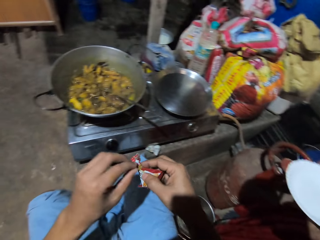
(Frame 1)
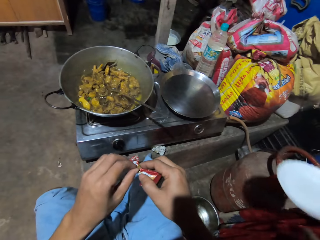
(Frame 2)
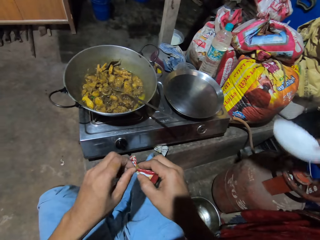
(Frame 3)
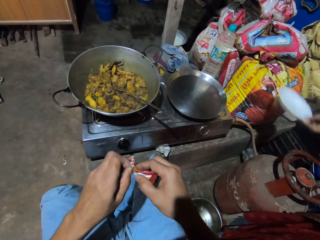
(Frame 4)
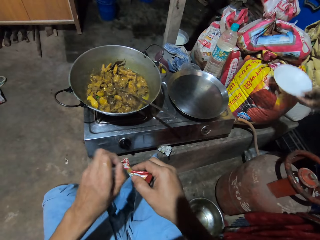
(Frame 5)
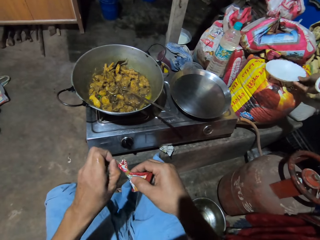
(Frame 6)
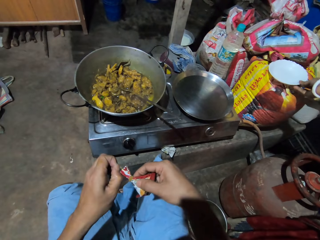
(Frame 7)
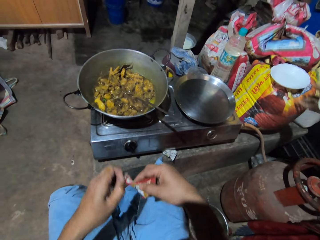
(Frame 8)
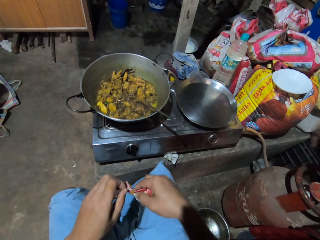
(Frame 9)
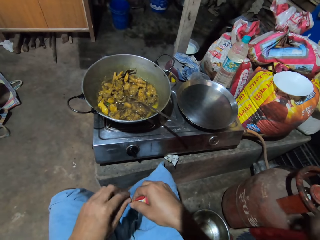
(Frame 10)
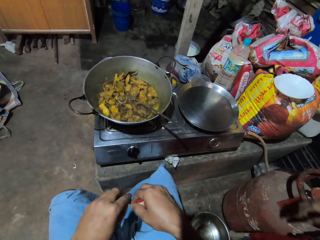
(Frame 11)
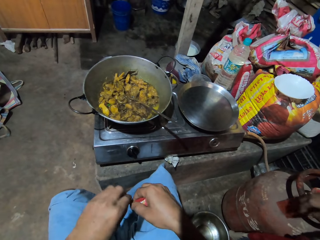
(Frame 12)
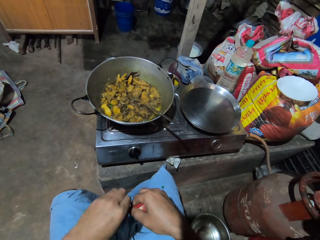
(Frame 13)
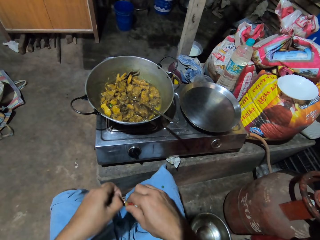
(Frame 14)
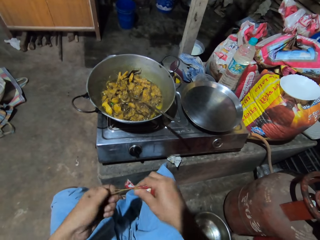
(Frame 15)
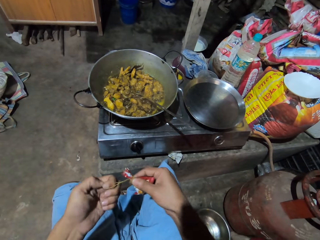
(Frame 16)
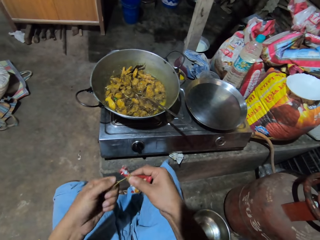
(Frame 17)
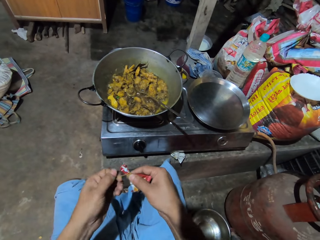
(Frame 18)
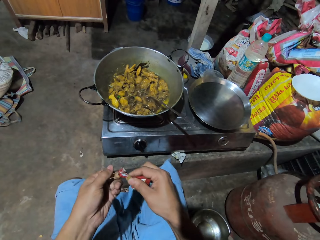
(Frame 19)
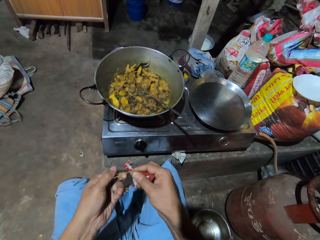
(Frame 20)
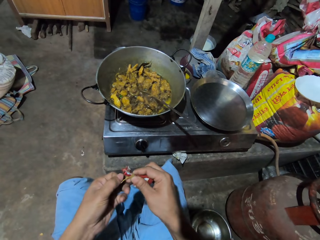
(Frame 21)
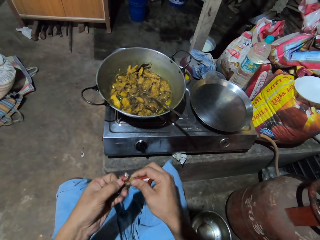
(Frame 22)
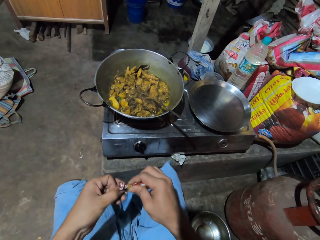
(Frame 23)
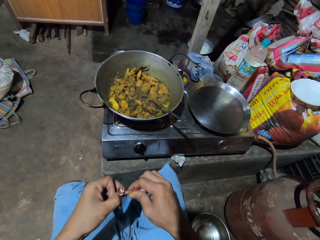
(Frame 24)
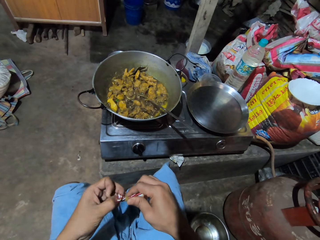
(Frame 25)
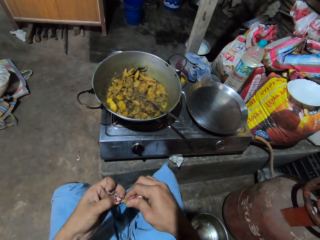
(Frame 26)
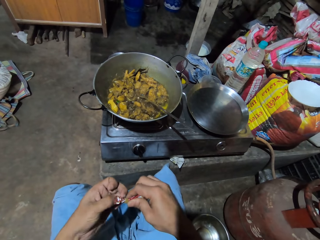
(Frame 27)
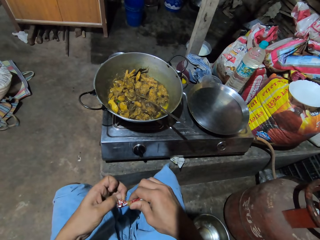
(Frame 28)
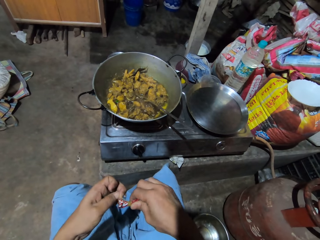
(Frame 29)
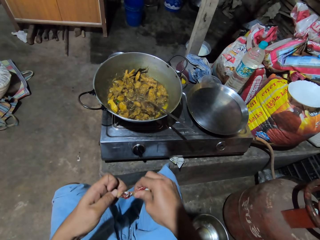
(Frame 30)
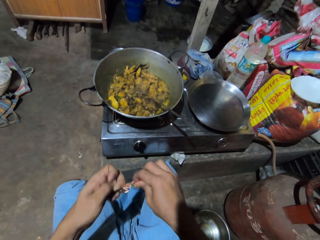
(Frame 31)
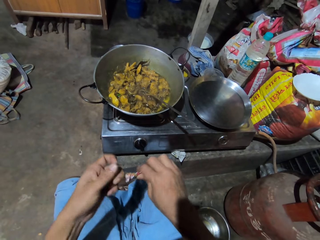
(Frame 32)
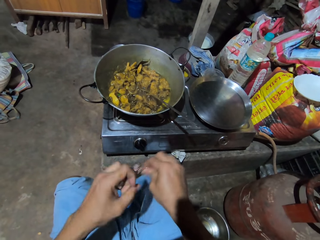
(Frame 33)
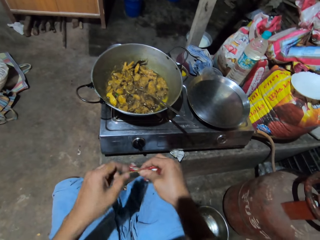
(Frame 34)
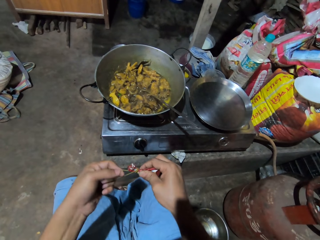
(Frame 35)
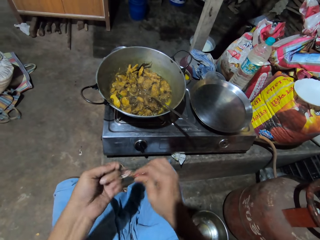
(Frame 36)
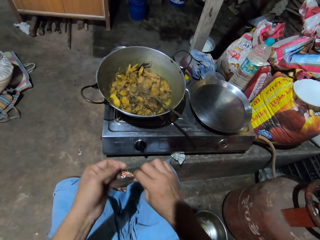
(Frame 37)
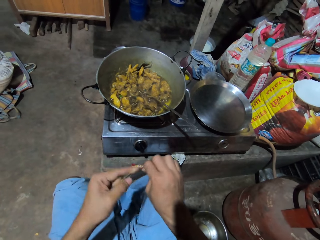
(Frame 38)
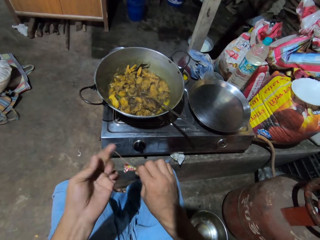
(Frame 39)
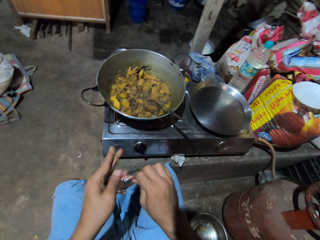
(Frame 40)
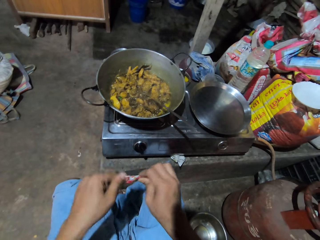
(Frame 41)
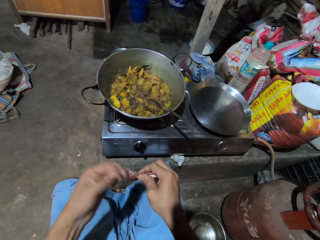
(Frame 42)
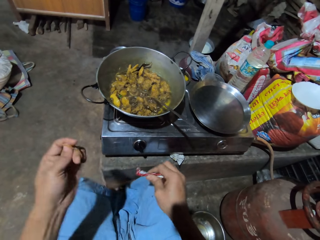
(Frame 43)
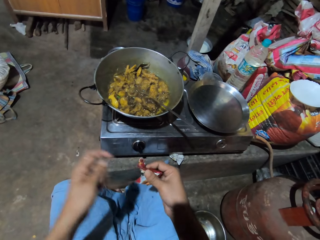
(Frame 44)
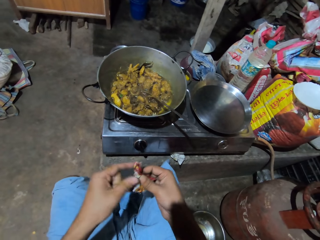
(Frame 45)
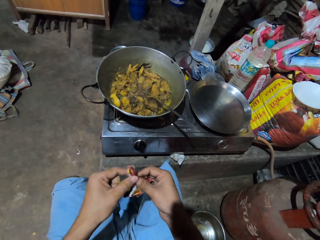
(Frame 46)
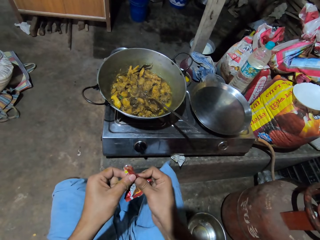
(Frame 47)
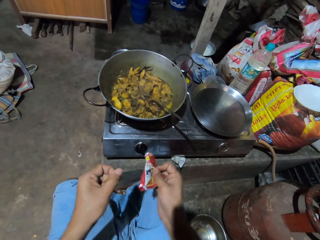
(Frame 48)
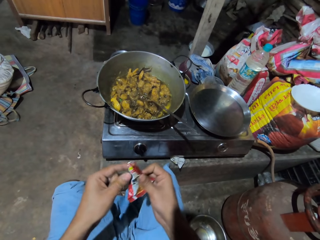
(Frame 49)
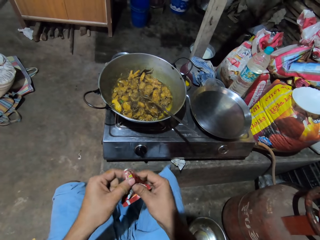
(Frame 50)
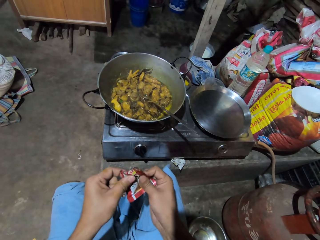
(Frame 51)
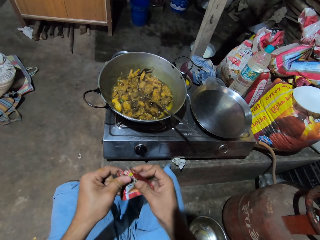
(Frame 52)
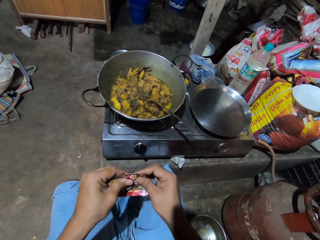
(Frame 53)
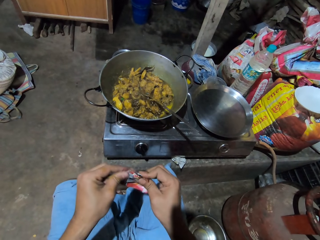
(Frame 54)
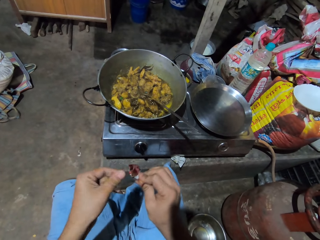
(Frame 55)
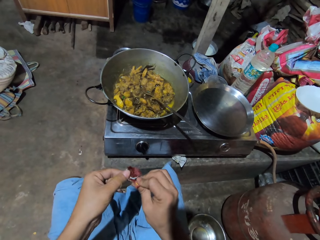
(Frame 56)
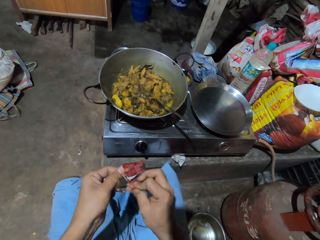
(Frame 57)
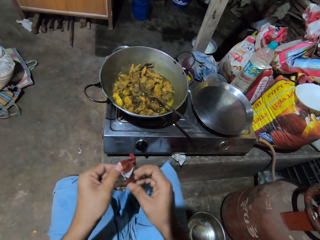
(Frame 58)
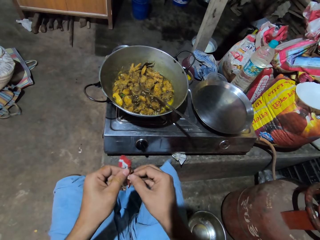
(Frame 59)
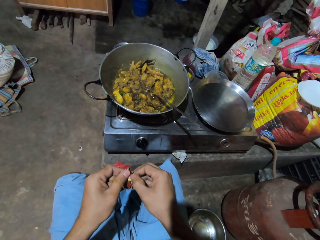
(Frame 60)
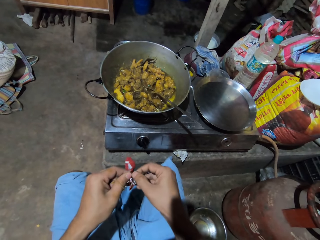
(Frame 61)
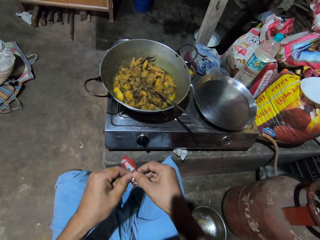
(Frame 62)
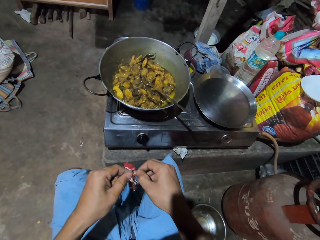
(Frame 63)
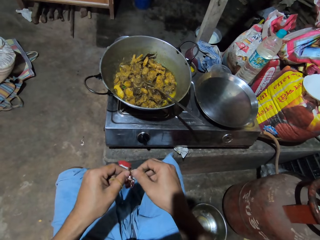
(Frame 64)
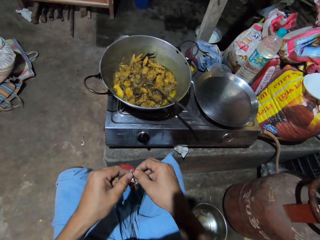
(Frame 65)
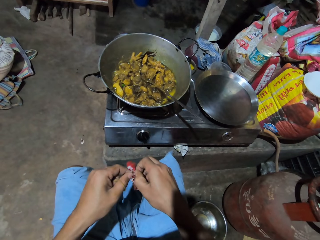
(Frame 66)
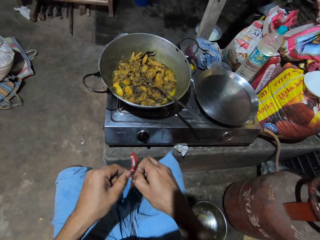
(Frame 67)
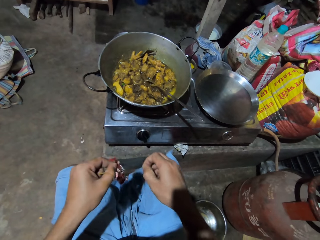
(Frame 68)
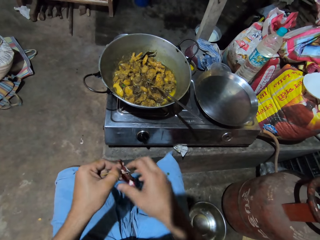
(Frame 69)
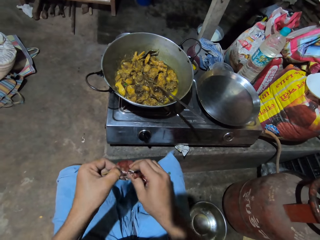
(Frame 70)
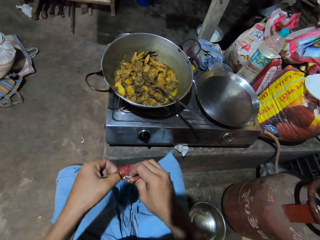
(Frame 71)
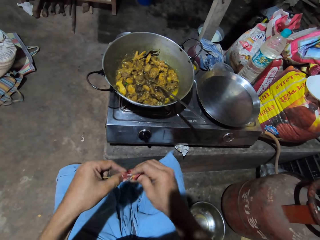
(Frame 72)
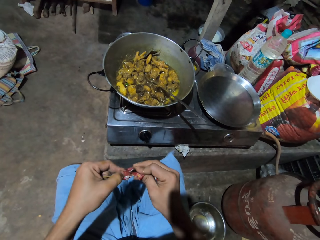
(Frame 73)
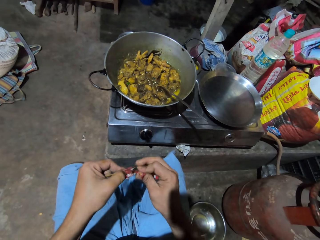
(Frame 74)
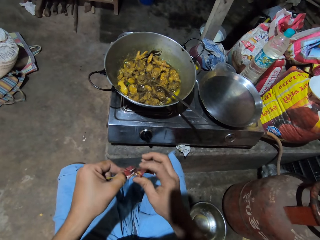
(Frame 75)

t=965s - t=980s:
The woman puts the plate down. The camera wearer opens the sachet or bladder from the paper with left hand. They stretch the paper with both hands.

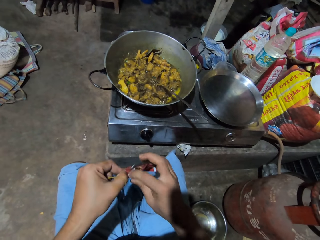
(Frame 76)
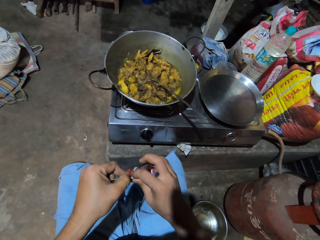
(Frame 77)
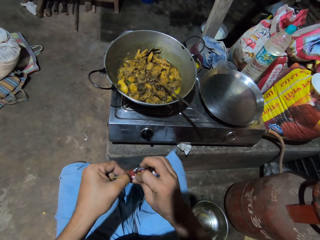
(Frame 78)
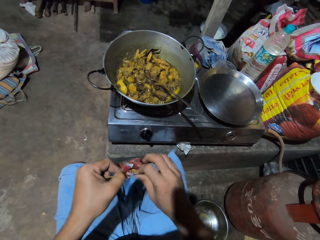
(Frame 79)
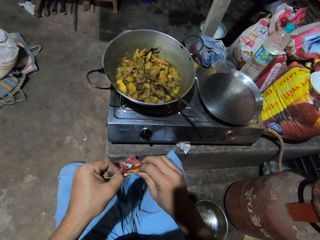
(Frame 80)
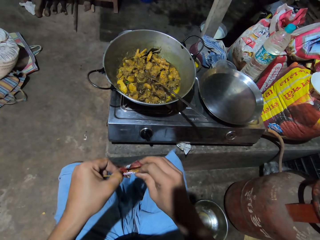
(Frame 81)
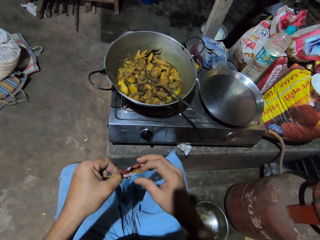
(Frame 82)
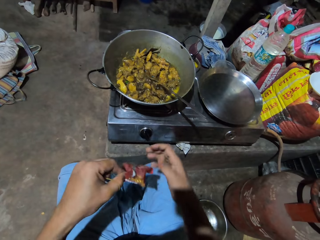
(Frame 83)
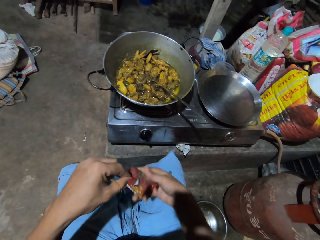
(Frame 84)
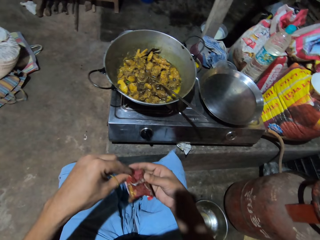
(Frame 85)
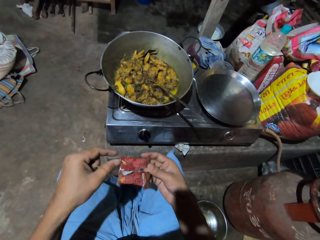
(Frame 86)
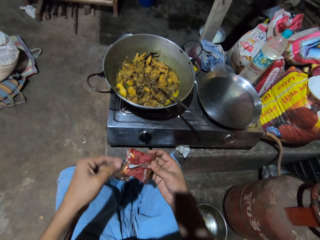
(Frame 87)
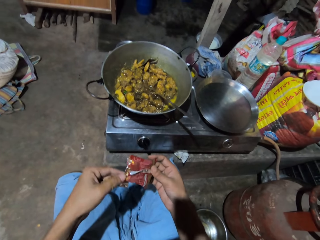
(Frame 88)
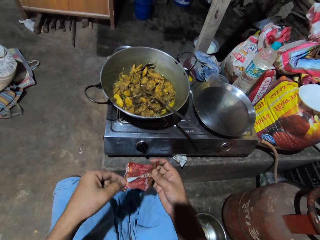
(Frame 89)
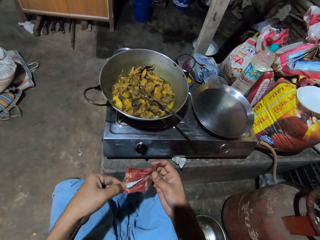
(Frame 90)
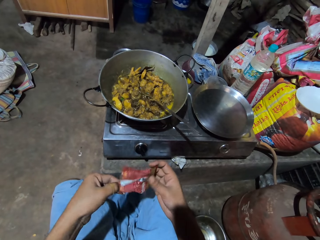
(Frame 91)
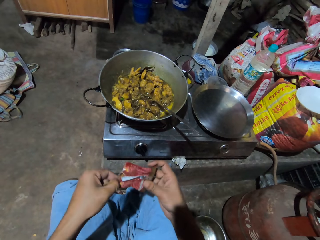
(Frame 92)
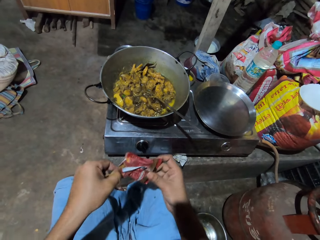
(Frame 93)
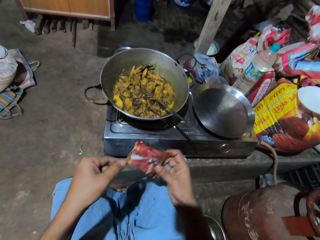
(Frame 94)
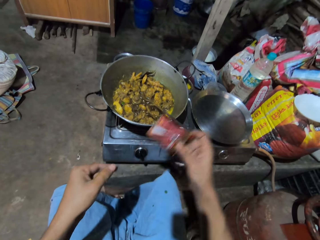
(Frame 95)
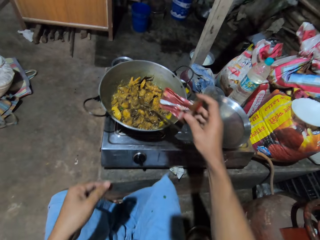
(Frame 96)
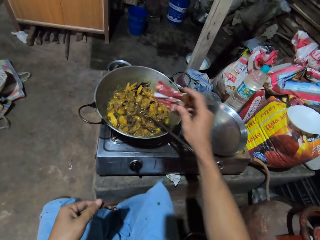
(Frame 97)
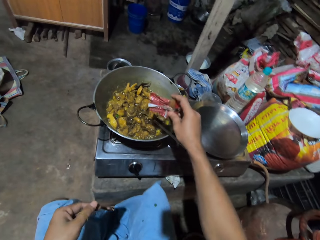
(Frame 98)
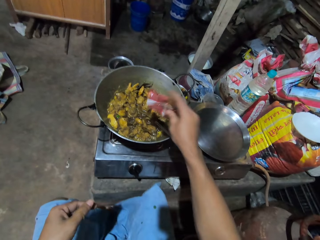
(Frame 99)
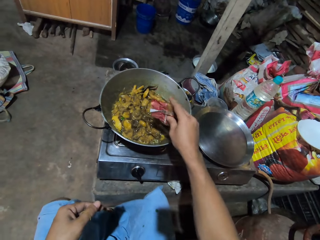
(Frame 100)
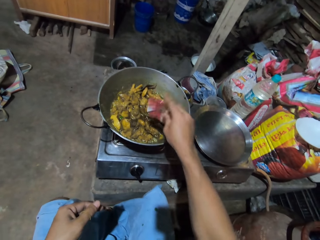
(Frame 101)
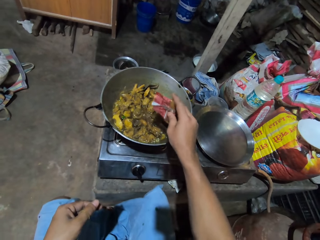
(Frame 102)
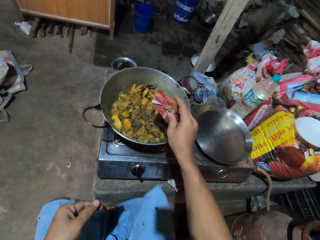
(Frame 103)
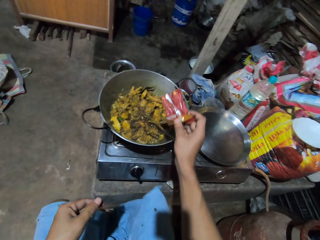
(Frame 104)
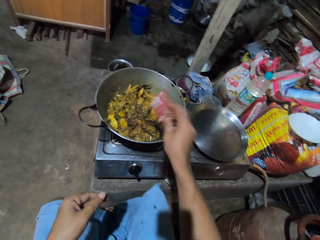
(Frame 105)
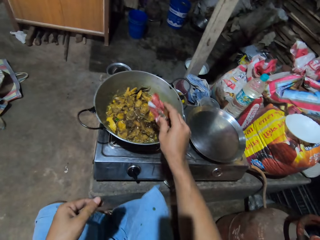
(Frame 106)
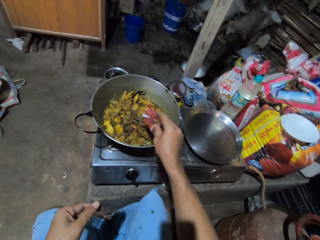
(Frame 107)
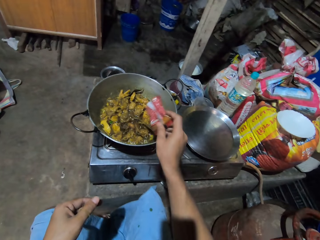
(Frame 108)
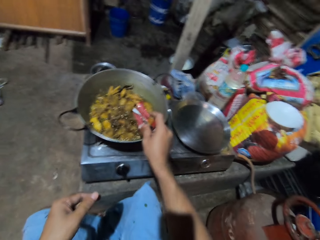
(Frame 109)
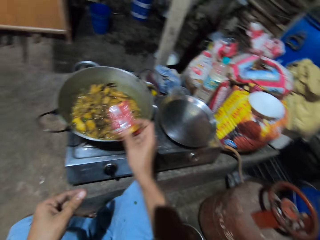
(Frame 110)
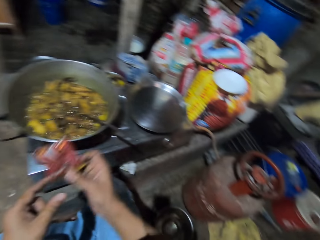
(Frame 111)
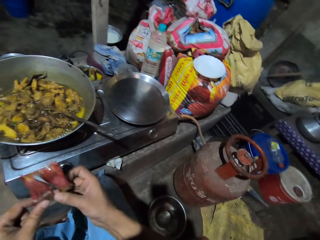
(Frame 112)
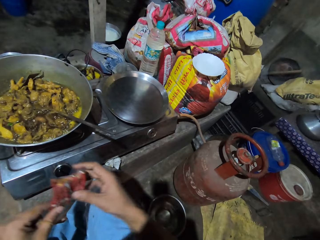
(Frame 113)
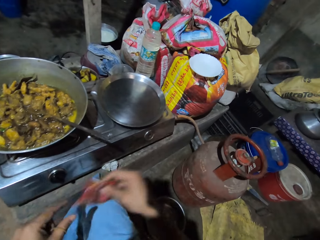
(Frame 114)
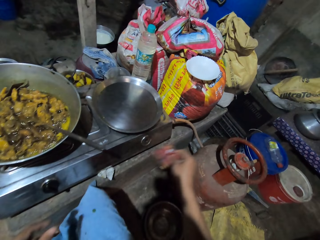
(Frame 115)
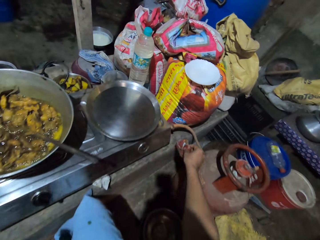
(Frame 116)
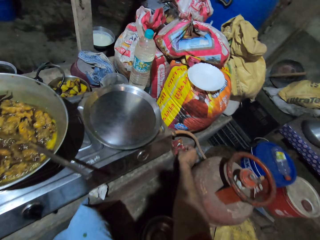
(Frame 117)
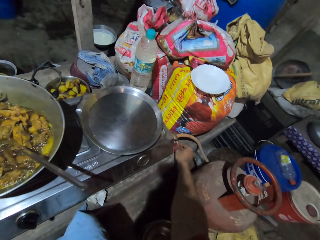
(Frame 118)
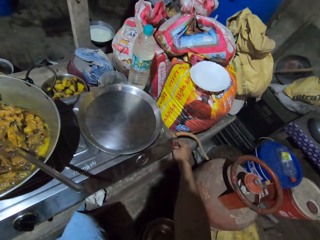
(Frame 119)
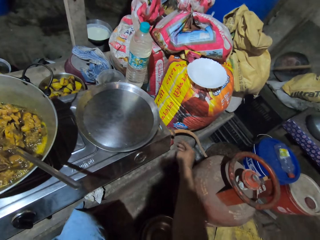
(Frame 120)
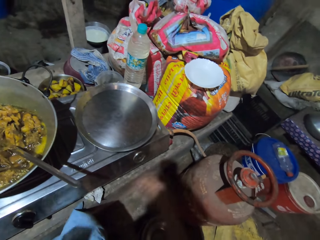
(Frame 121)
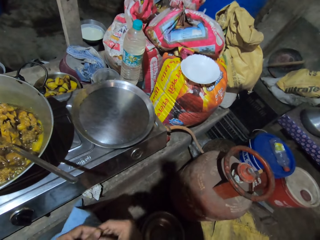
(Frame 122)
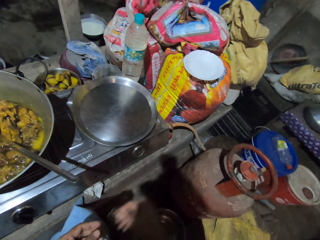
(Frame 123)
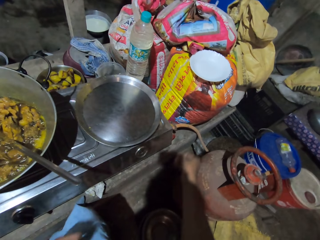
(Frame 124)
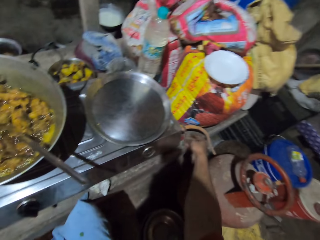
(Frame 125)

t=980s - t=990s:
The camera wearer looks down. They put spices in the meat with right hand. They place the sachet on the table with right hand.
